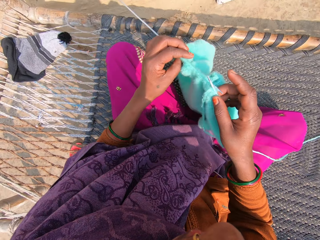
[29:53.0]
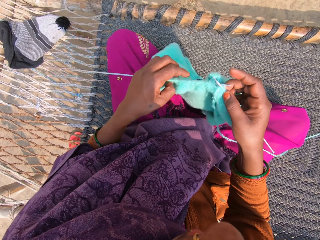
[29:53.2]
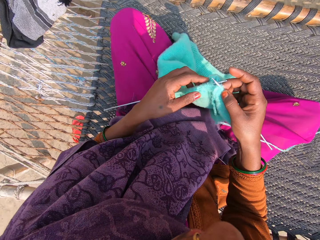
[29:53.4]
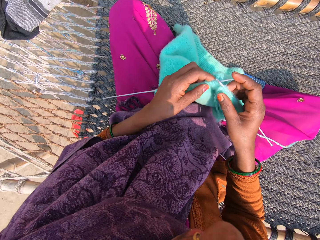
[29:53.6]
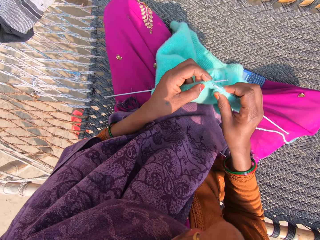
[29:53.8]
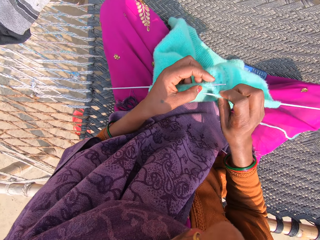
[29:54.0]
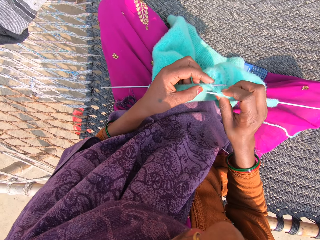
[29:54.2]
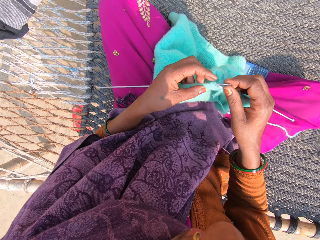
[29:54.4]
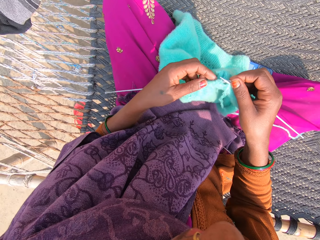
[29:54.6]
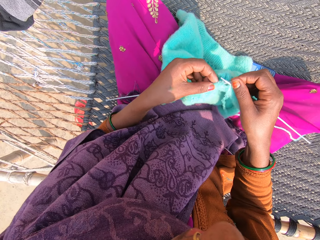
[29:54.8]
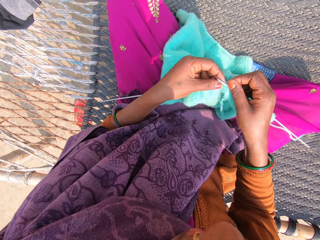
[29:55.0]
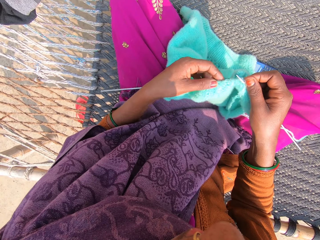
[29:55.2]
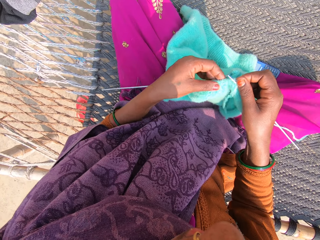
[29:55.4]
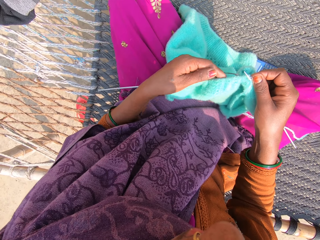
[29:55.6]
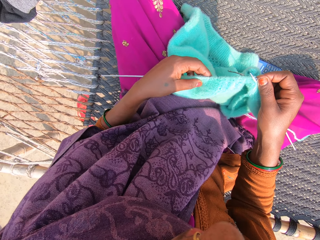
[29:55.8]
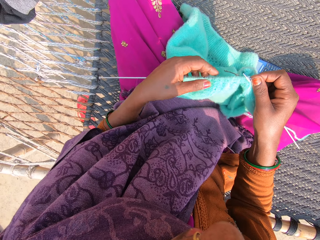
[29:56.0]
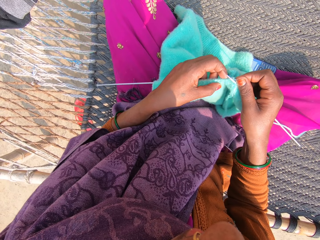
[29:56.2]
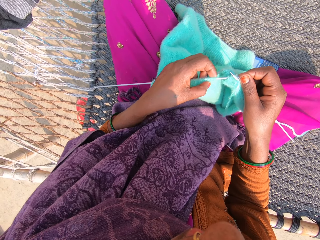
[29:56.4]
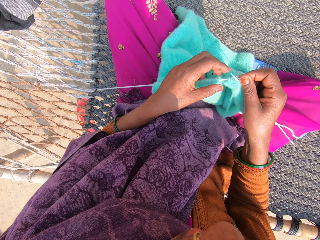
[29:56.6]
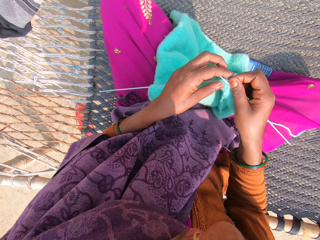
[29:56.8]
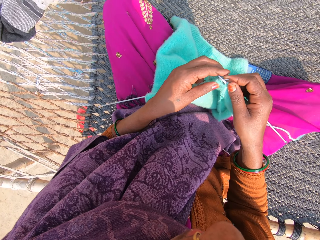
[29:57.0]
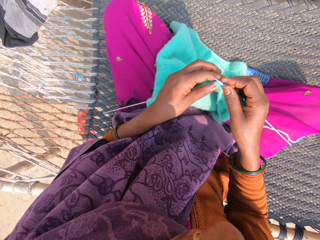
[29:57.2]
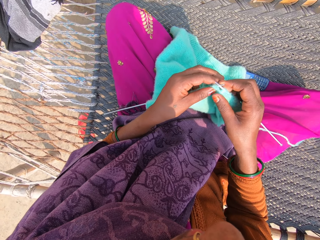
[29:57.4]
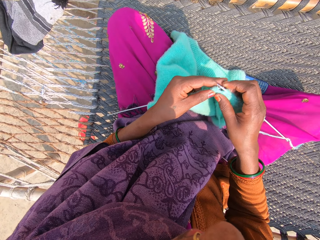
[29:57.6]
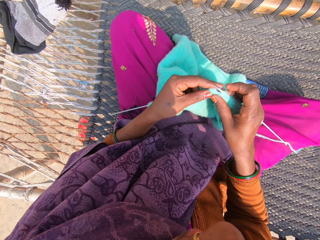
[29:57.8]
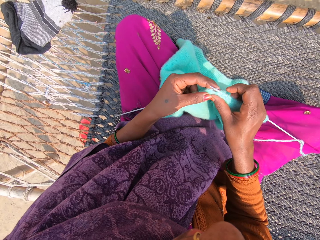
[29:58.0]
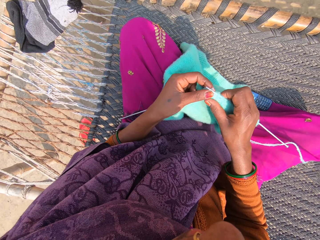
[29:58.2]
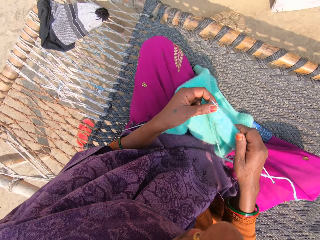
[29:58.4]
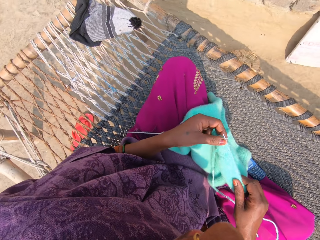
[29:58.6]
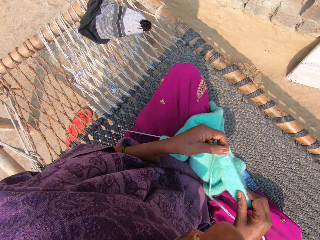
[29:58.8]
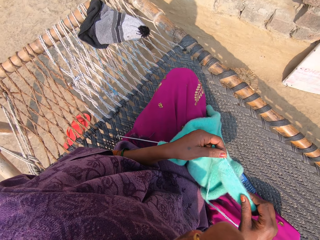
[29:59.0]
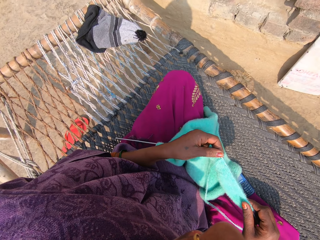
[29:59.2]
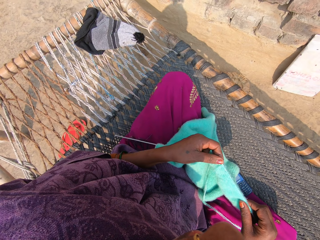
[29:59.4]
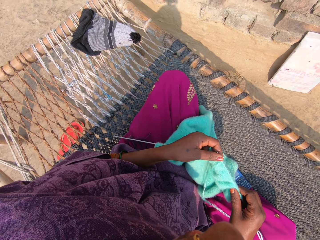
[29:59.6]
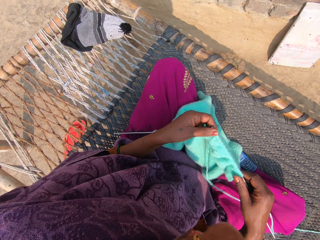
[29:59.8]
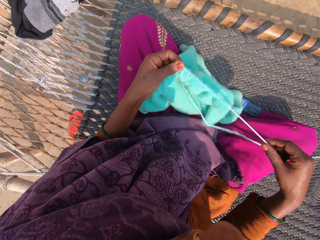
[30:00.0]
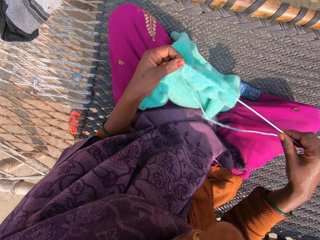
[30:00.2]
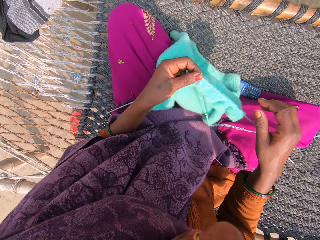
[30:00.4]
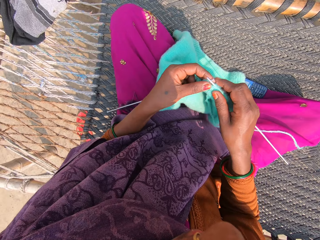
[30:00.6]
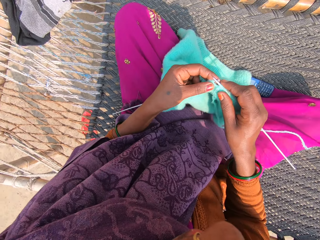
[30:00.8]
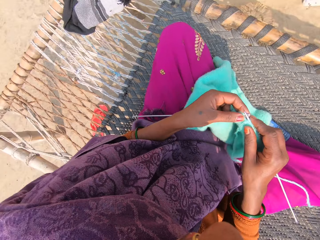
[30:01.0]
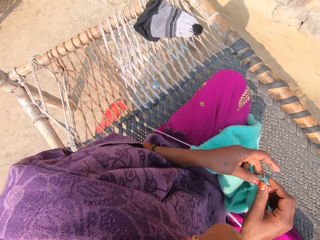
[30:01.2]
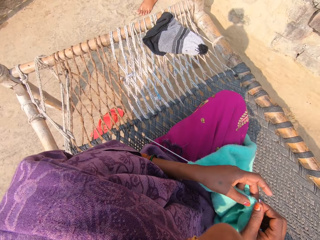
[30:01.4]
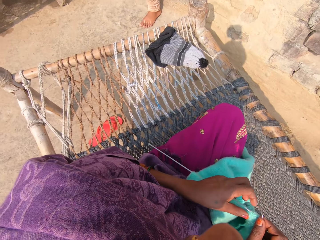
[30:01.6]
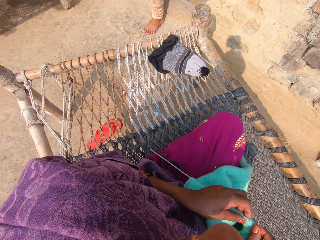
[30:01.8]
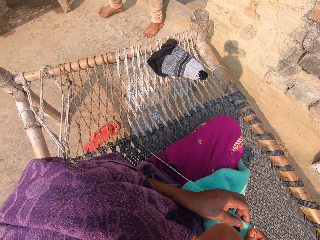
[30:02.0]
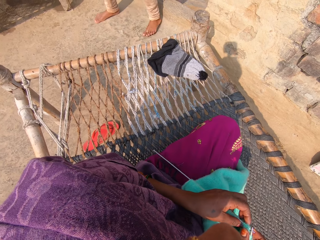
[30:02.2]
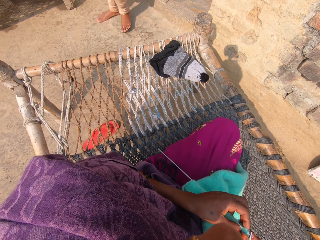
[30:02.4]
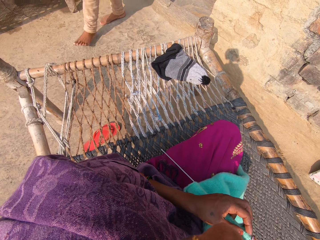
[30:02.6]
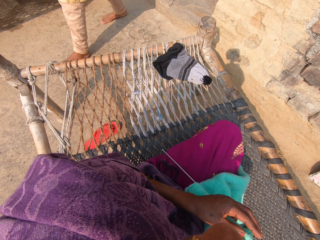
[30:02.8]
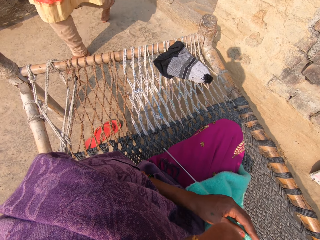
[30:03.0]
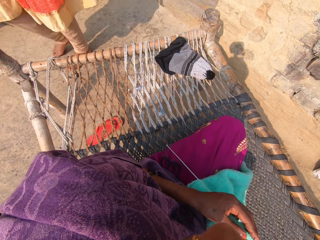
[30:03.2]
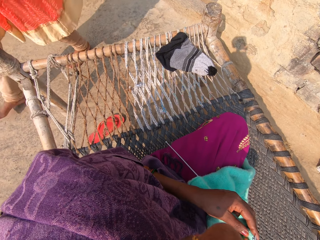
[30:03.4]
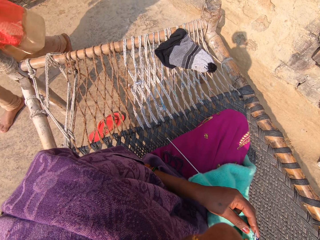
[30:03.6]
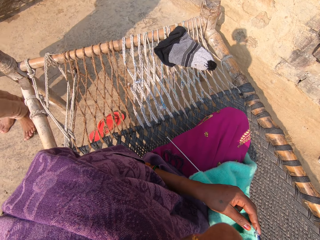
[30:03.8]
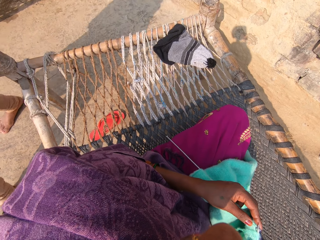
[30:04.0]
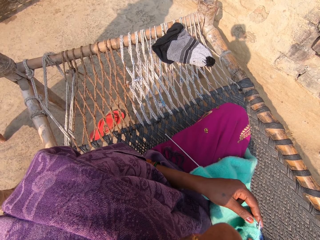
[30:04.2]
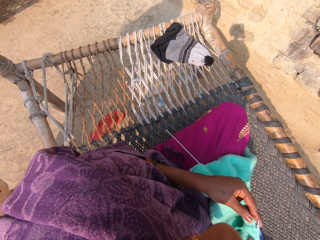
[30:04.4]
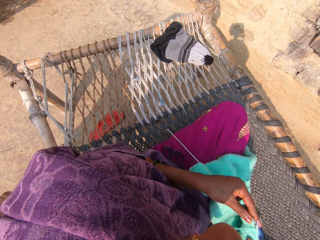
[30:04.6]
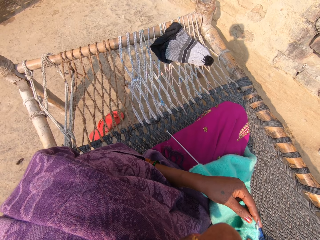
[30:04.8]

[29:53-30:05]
The camera wearer knits with a knitting needle and a yarn. They converse with a child. A woman passes by.

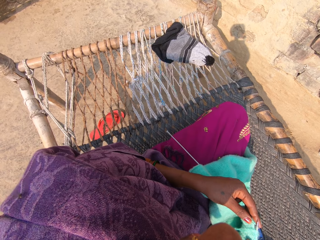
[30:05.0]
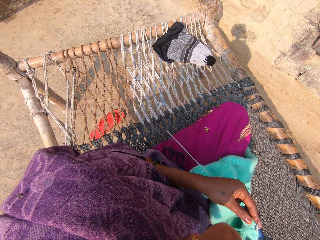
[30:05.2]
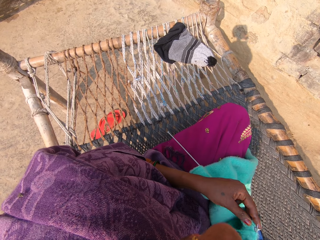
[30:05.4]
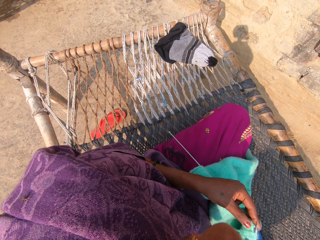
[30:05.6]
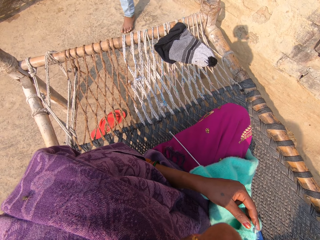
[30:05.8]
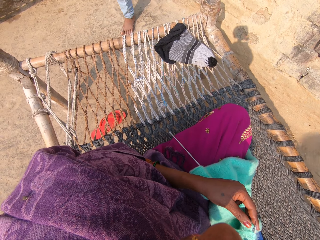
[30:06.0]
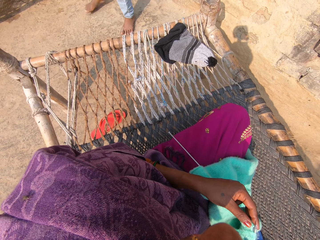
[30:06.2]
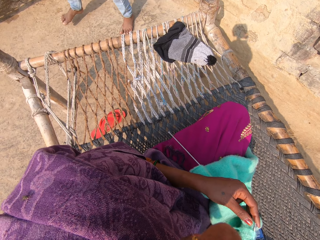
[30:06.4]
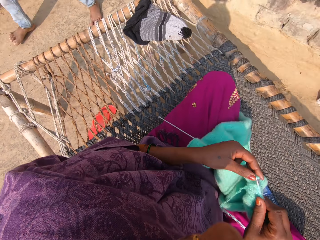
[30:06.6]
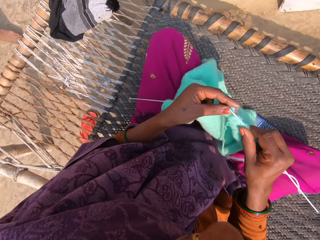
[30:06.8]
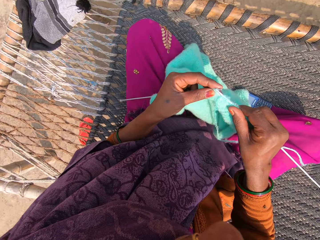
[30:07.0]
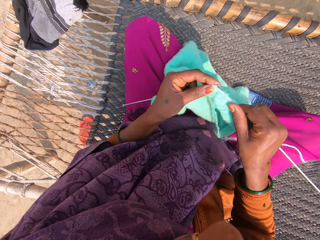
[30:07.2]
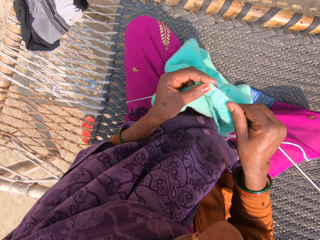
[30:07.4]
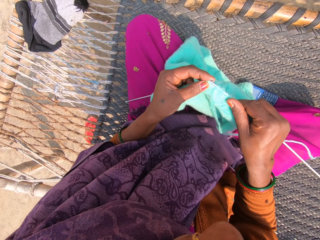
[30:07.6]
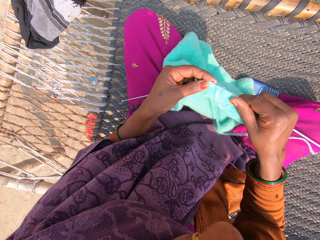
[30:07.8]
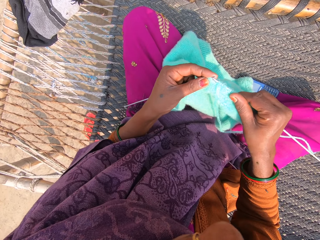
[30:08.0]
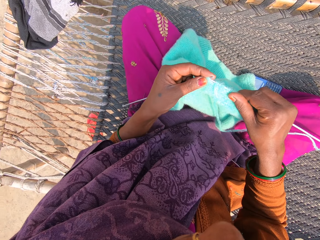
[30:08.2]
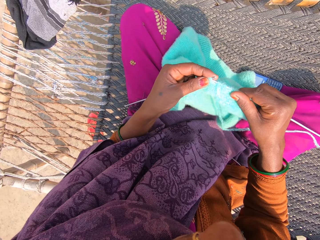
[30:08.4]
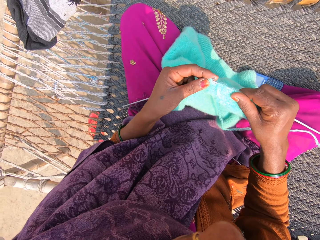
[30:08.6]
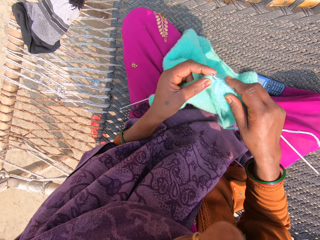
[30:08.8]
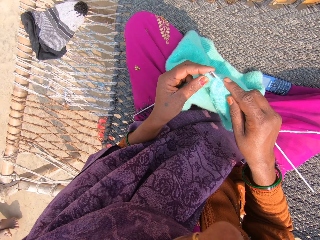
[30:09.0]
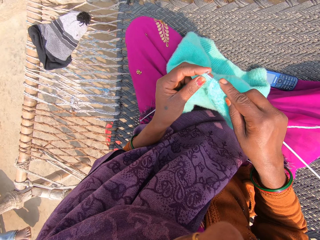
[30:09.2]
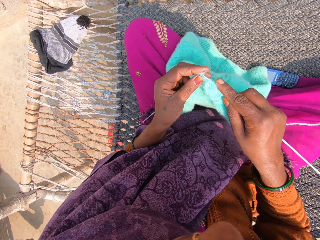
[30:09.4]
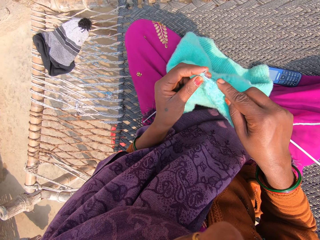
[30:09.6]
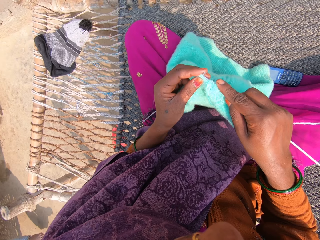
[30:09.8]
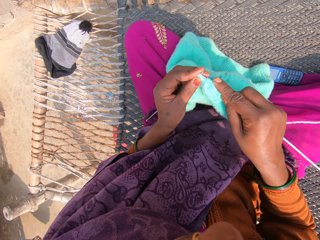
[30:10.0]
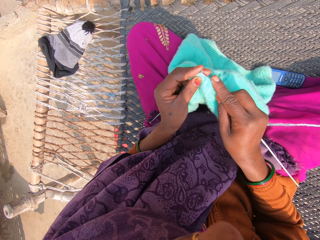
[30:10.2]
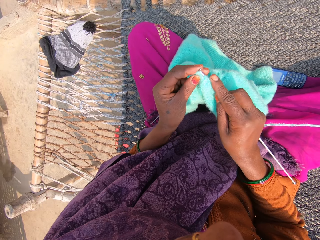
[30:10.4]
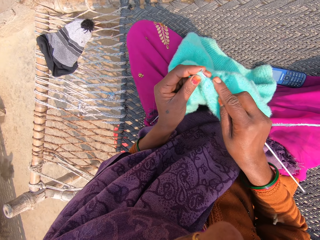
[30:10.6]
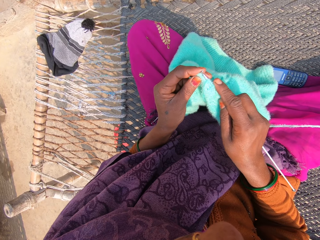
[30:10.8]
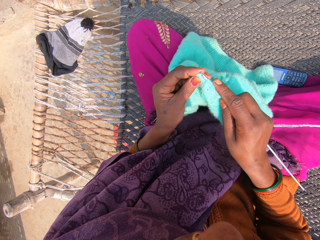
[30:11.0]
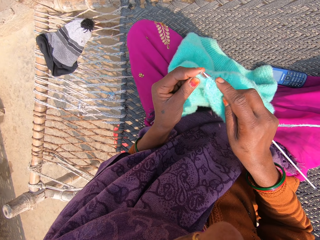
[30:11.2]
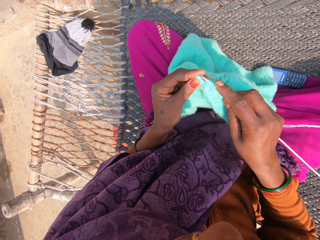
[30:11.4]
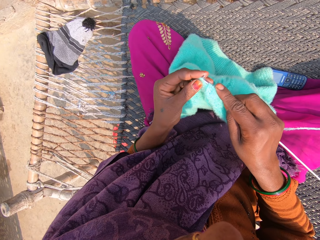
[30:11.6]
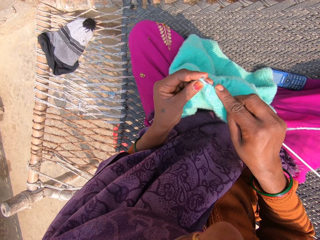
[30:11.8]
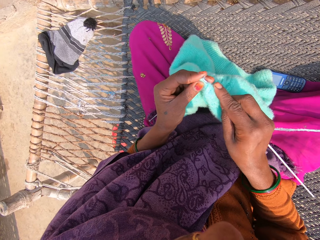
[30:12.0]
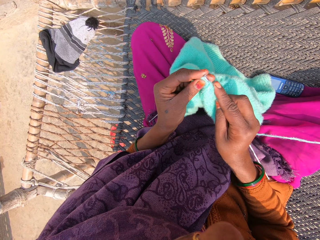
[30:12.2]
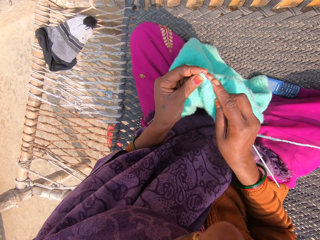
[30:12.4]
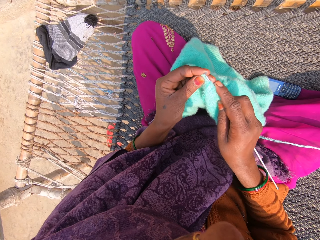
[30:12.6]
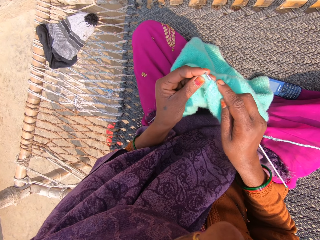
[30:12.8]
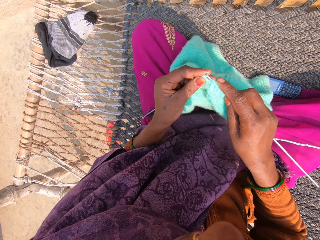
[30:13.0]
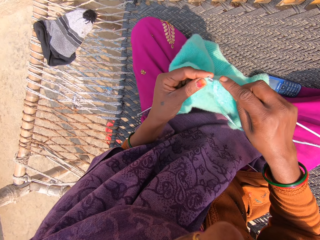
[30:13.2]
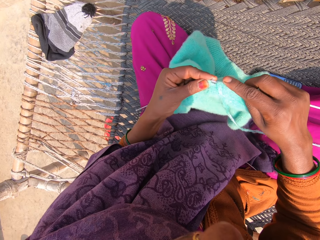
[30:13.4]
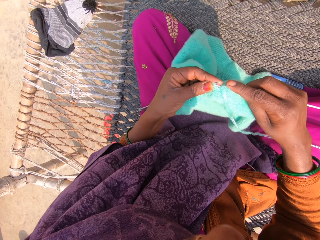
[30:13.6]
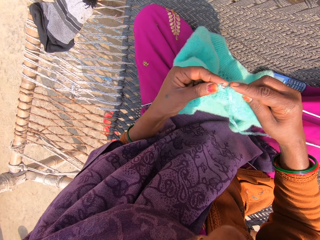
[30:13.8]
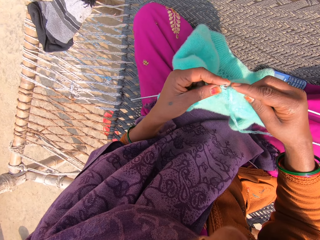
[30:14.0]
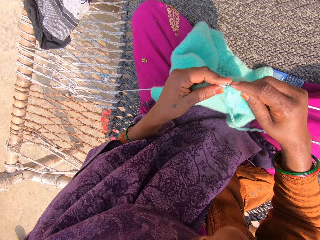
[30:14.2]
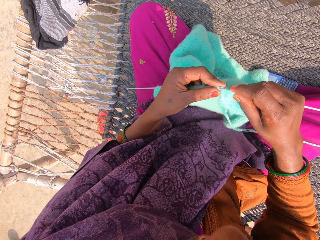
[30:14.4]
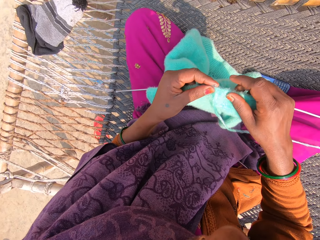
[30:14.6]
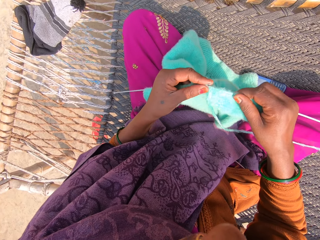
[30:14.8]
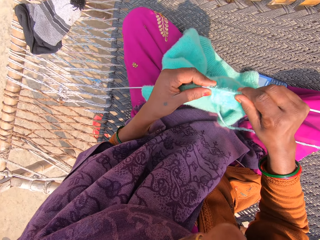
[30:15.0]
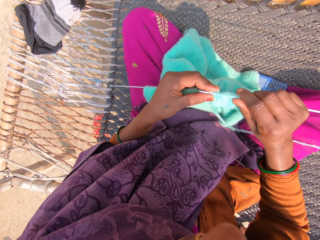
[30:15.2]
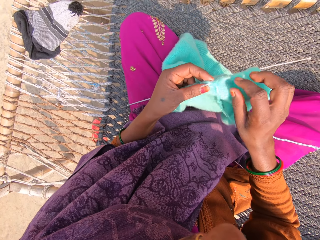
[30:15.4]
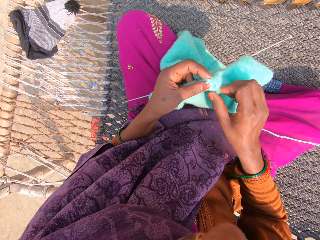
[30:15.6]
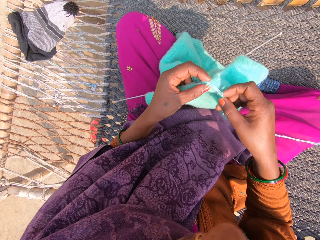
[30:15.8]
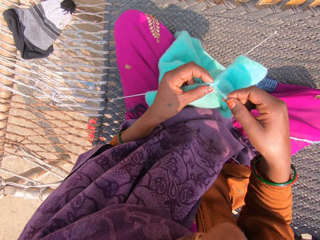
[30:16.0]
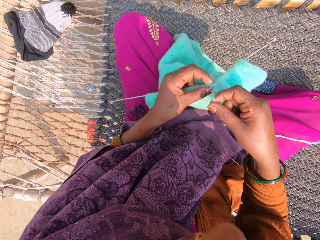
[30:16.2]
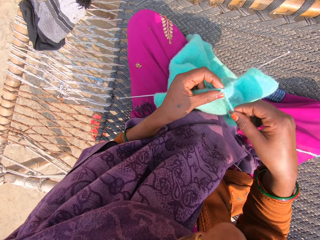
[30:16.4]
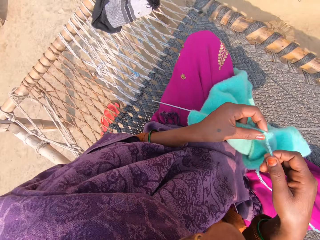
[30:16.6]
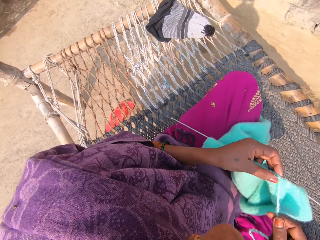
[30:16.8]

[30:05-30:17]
A man passes by. The camera wearer knits the towel with the knitting pins and wool.
